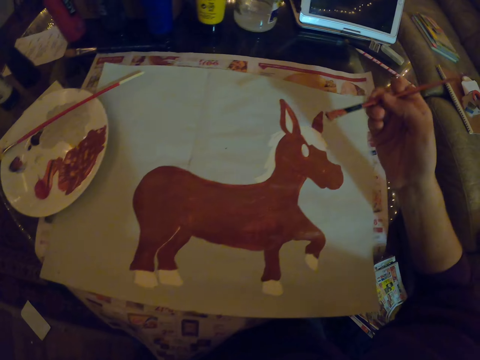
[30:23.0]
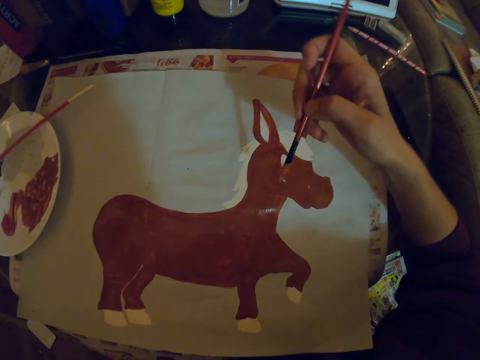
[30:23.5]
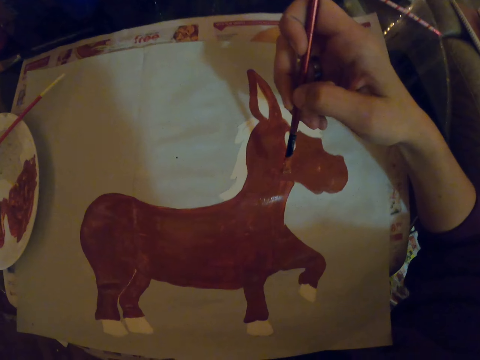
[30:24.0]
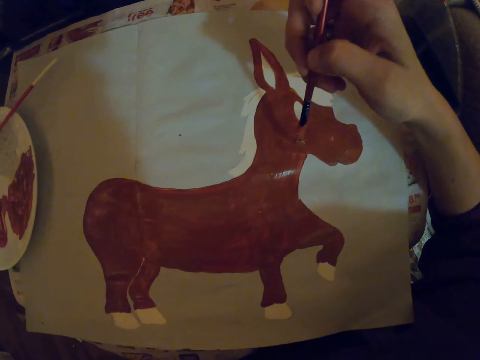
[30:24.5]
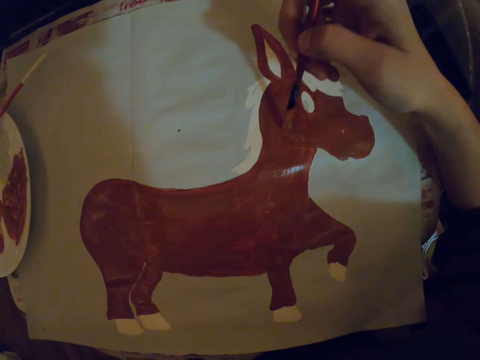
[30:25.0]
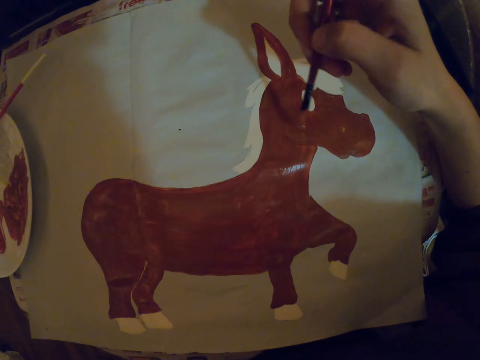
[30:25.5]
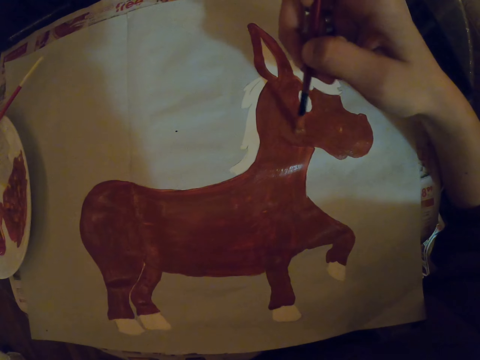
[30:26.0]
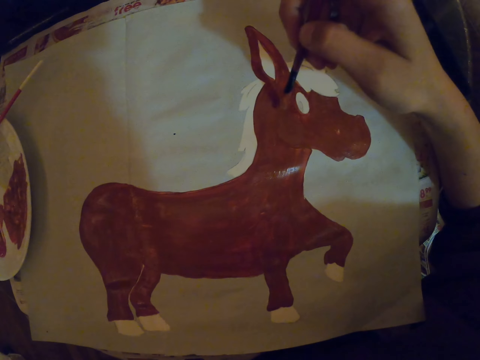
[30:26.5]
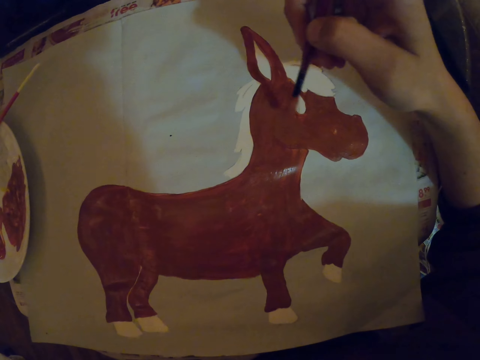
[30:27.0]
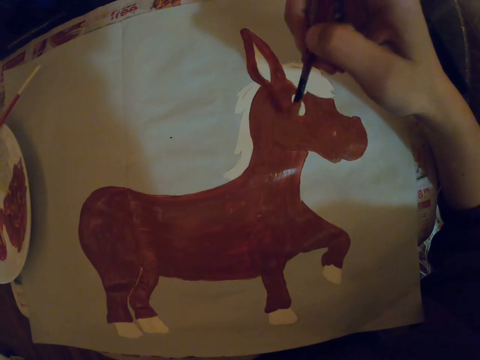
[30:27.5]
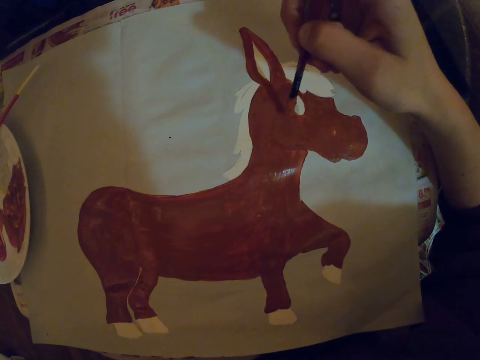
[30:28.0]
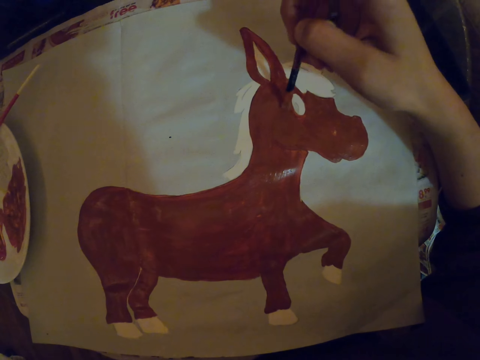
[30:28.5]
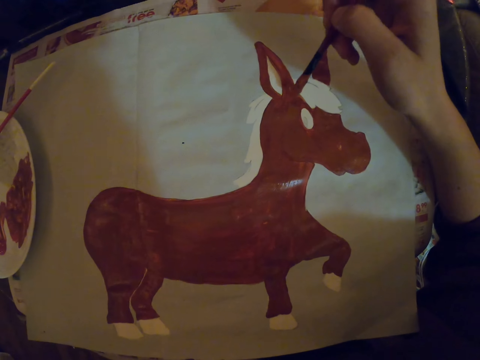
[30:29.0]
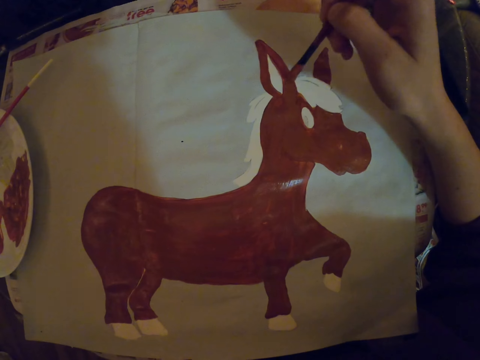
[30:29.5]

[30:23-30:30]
The camera wearer paints with the paint brush on a paper.

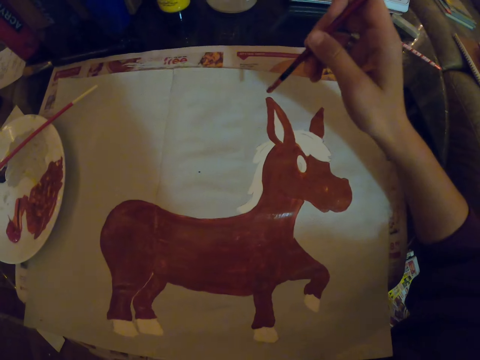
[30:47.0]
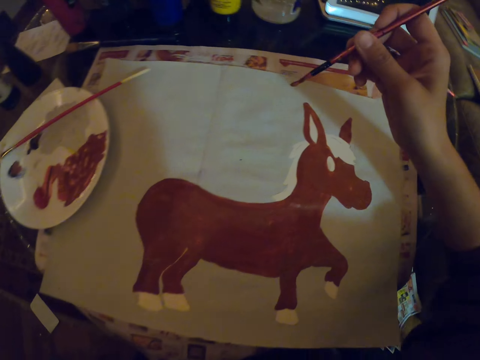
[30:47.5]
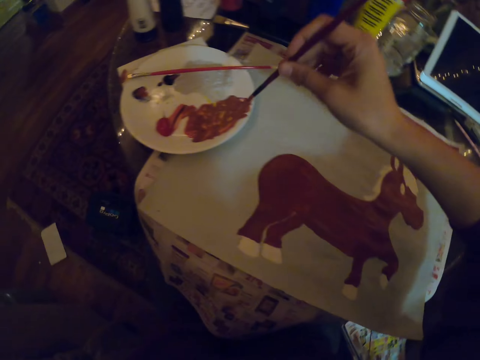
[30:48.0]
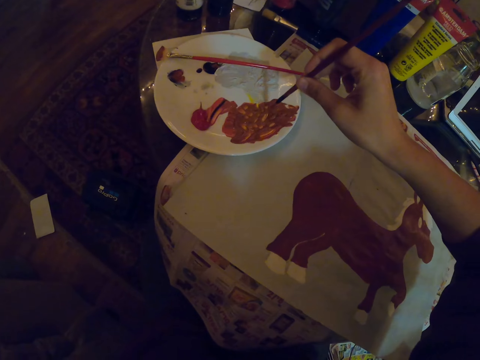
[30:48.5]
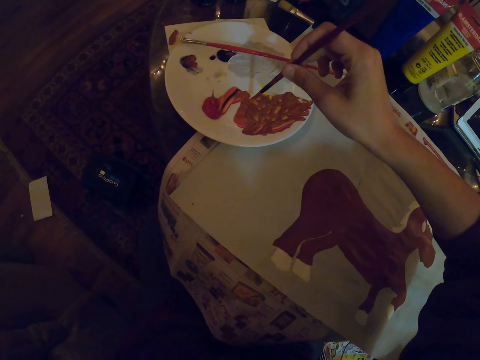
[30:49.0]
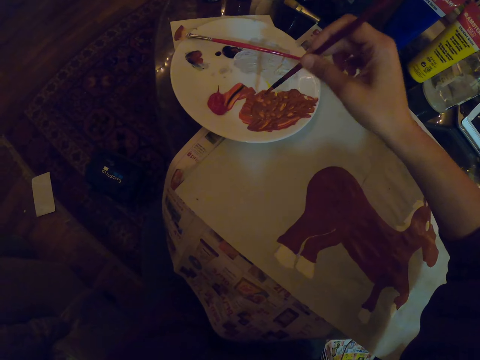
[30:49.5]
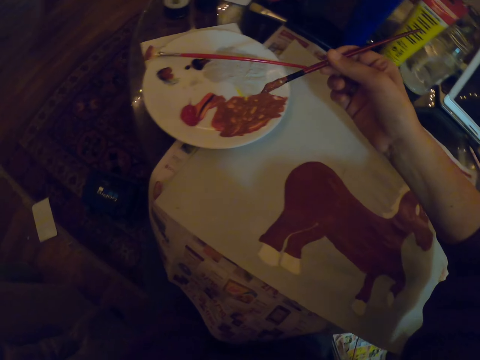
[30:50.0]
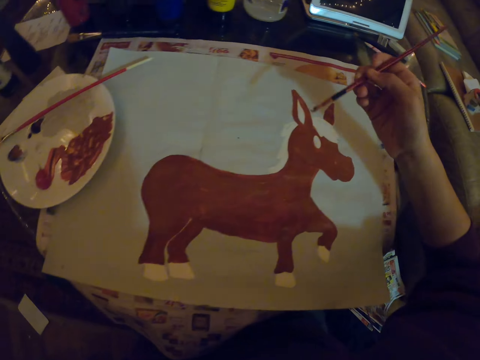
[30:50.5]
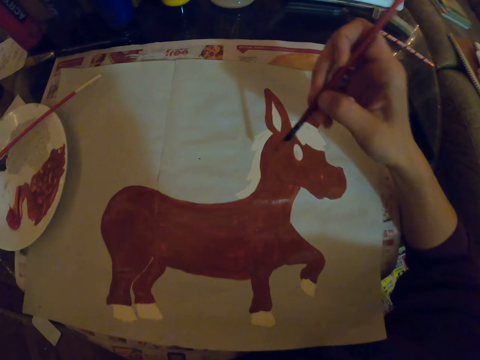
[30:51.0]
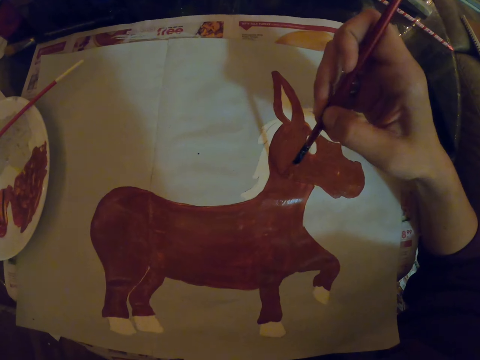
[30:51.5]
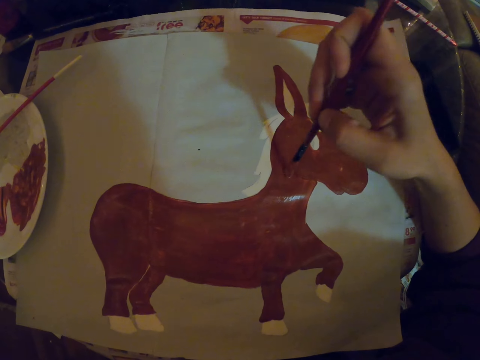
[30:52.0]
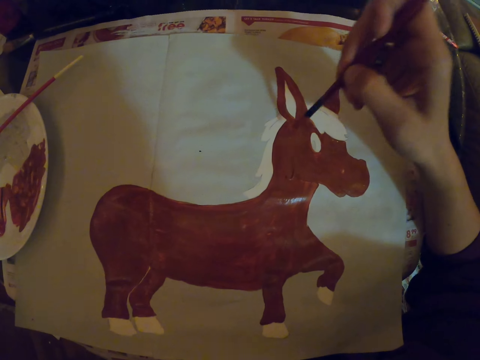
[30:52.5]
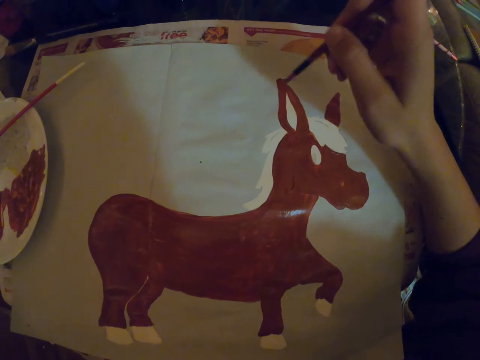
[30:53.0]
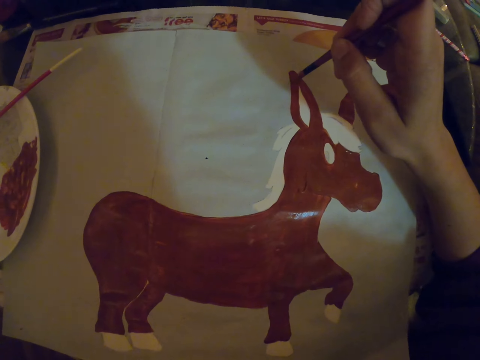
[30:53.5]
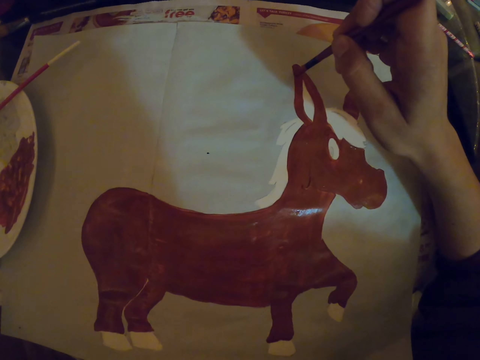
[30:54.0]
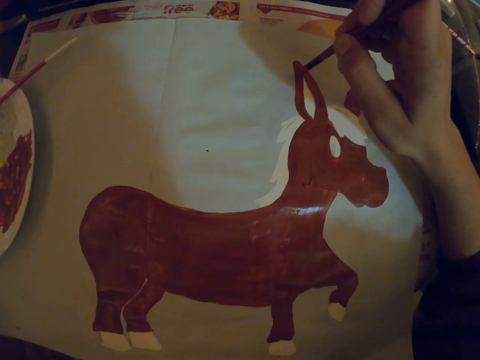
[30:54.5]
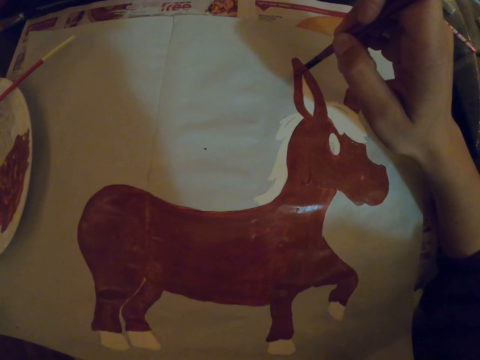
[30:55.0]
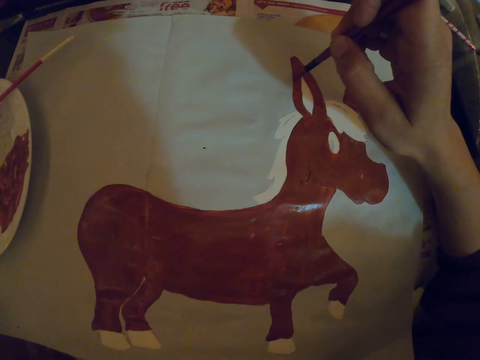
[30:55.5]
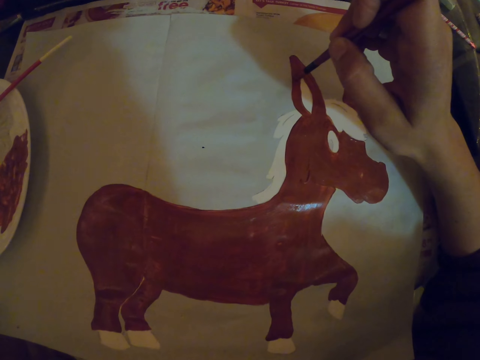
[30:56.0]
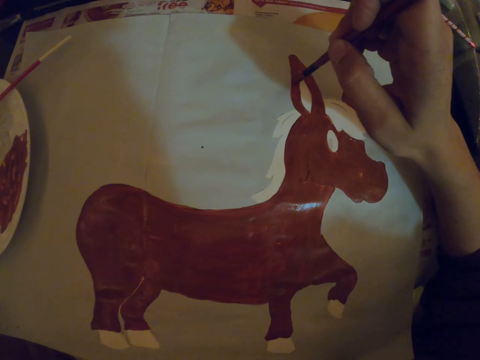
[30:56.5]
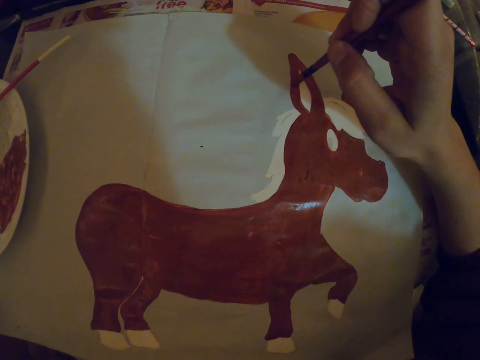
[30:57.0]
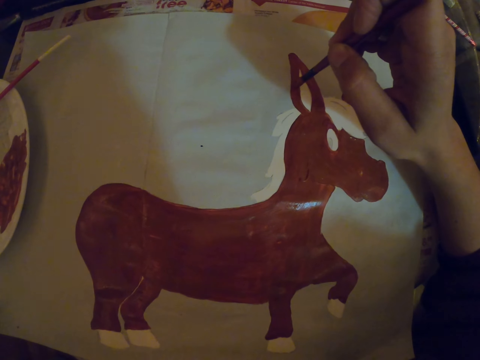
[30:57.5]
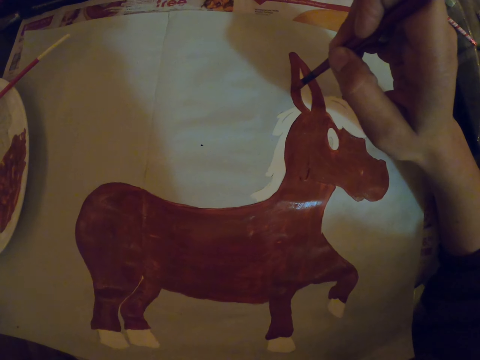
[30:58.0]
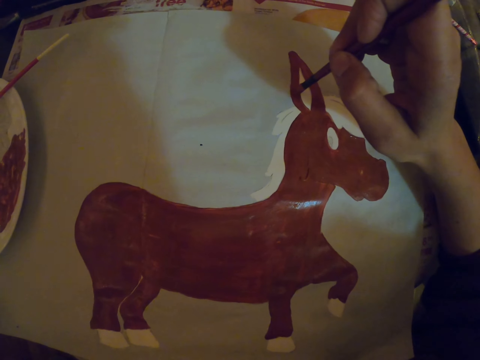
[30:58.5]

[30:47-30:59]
The camera wearer dips the paint brush in the paint. They paint on a paper with the paint brush.

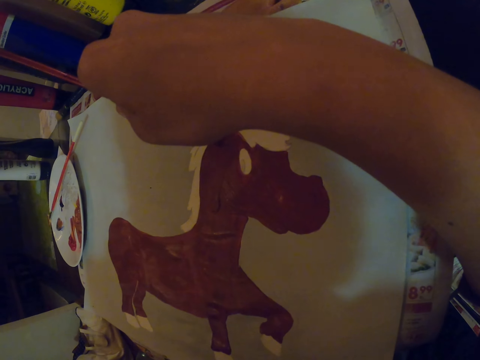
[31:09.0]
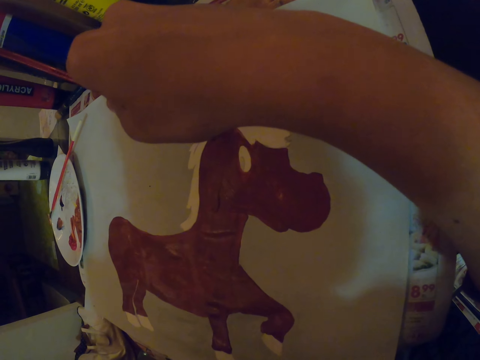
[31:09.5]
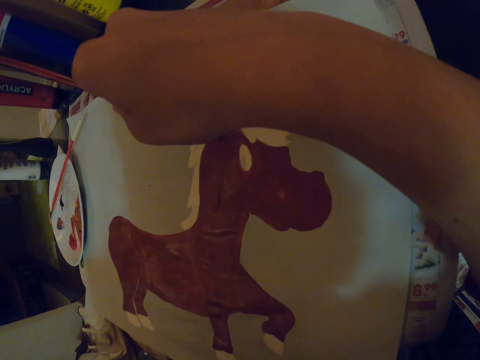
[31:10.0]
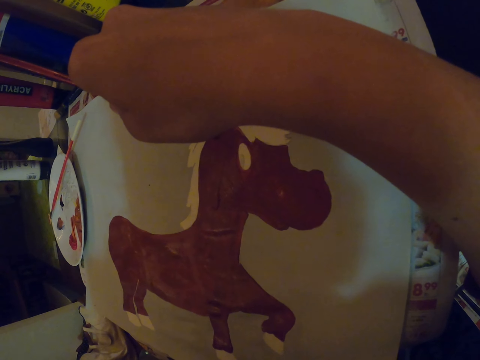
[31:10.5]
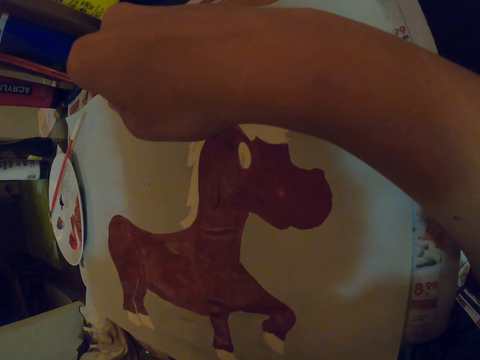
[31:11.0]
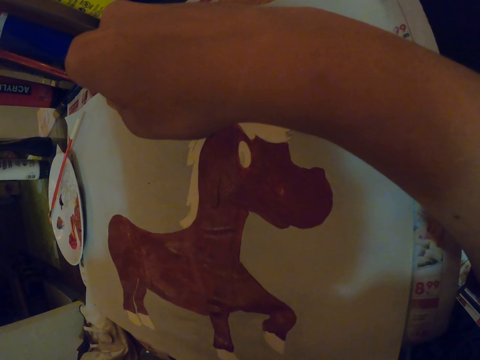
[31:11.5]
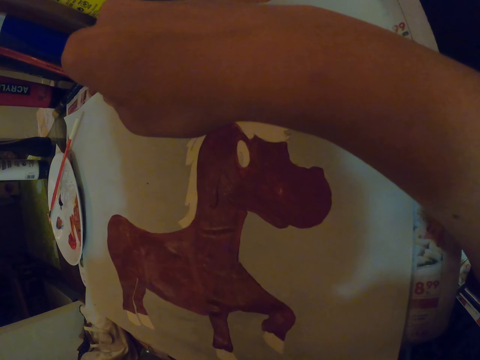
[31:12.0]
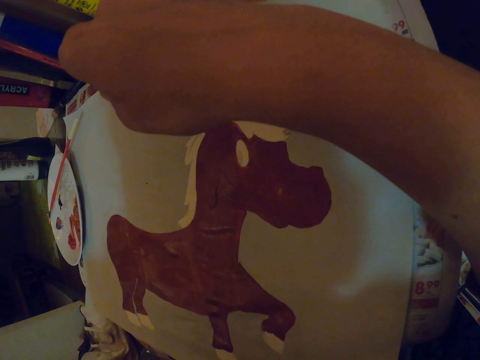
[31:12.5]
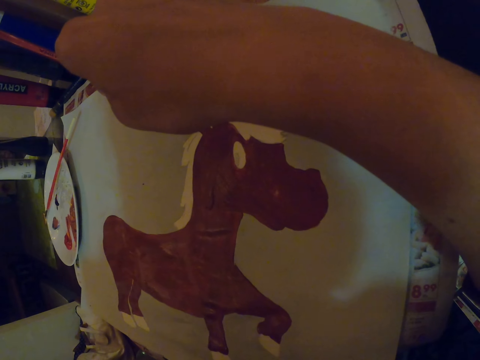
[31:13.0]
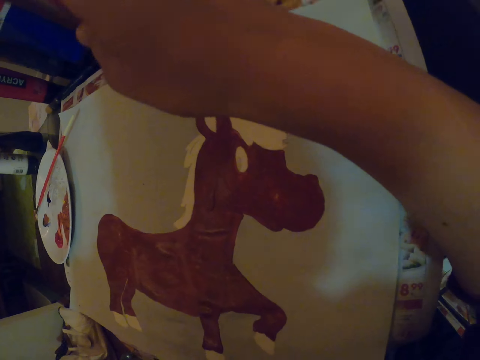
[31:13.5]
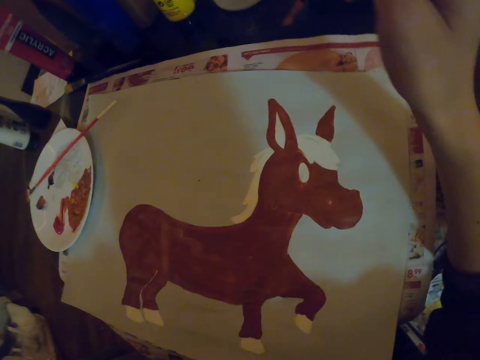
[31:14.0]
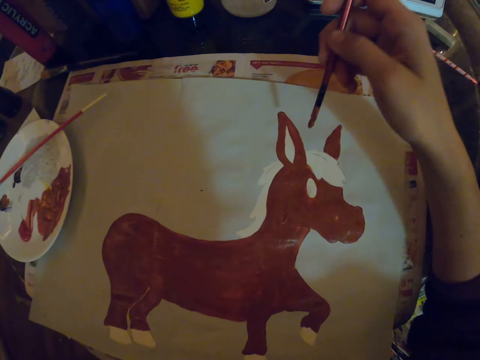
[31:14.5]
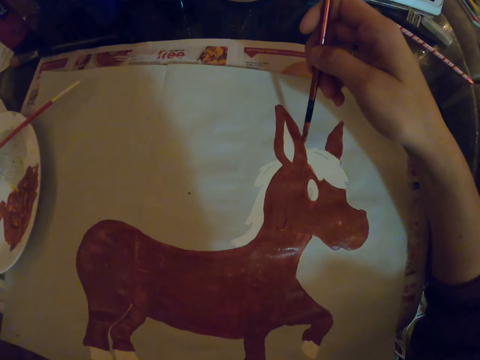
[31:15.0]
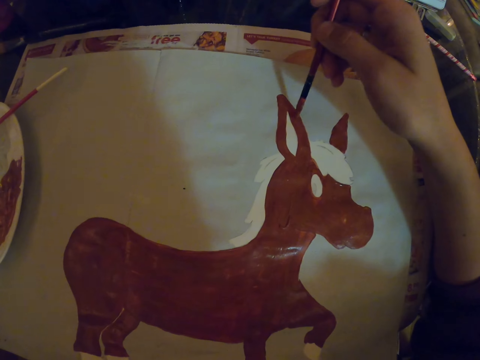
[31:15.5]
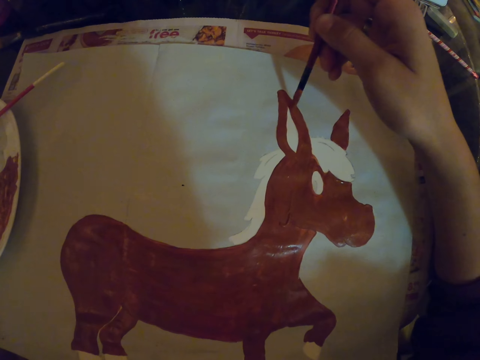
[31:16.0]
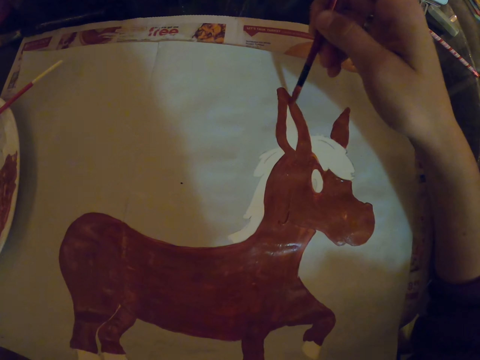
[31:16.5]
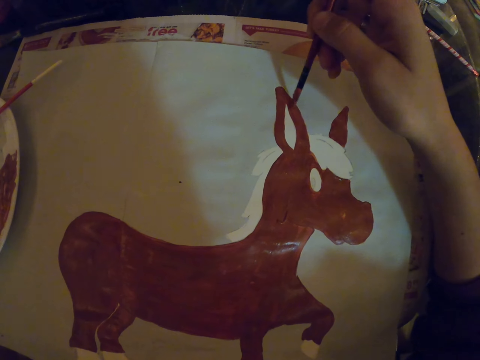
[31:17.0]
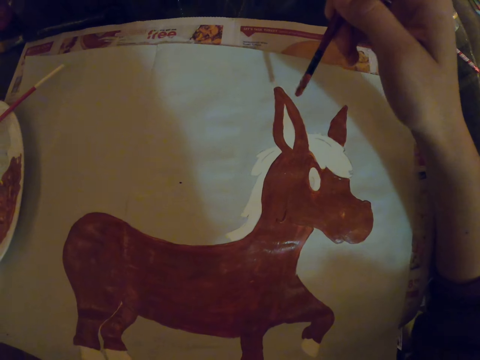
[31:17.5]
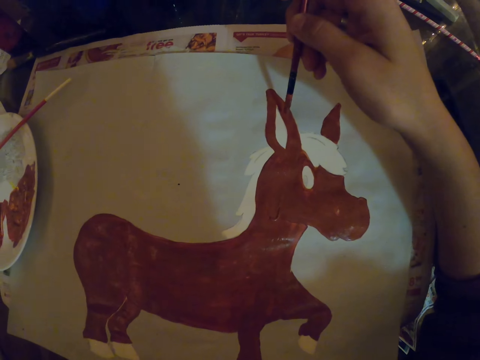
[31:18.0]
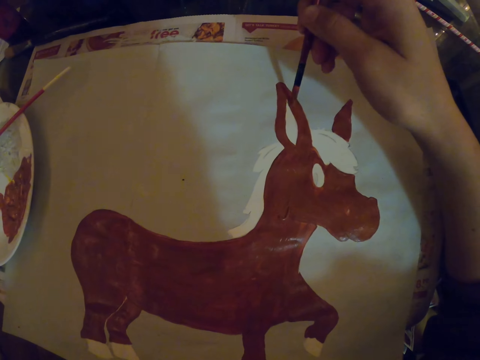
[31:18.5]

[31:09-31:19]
The camera wearer rotates their hand with the paint brush.
